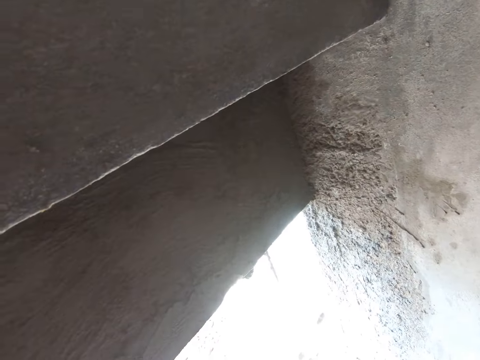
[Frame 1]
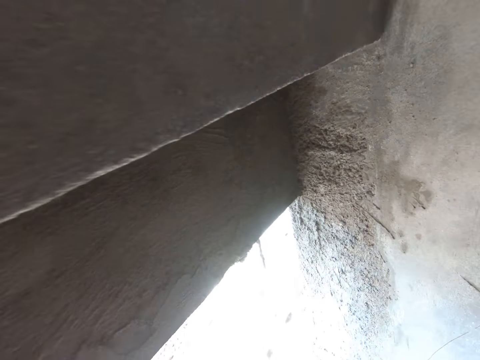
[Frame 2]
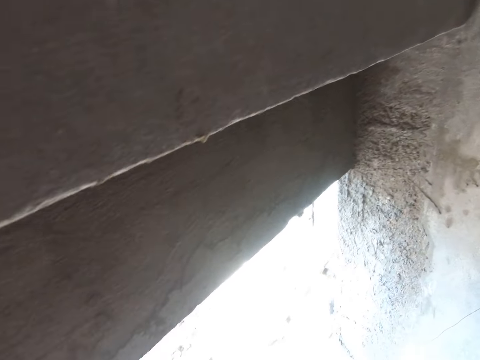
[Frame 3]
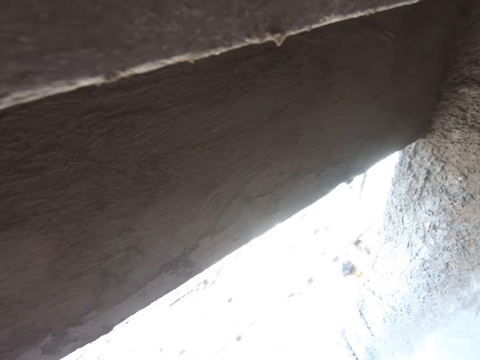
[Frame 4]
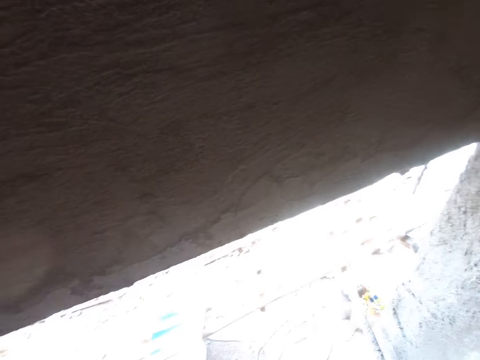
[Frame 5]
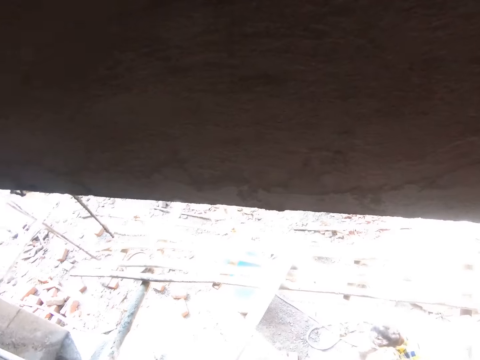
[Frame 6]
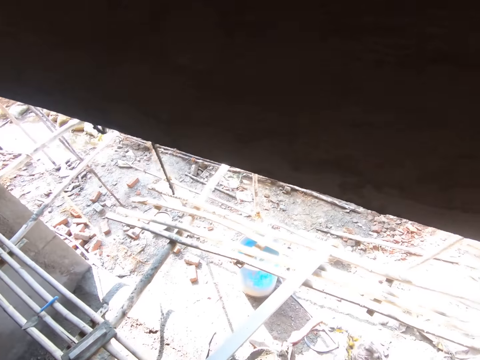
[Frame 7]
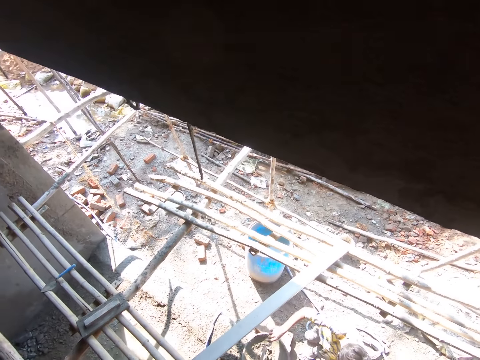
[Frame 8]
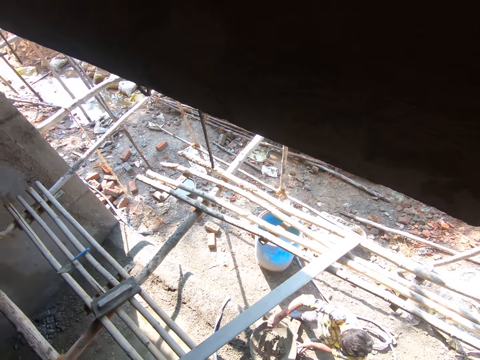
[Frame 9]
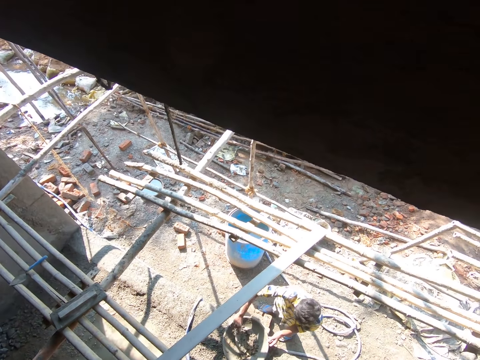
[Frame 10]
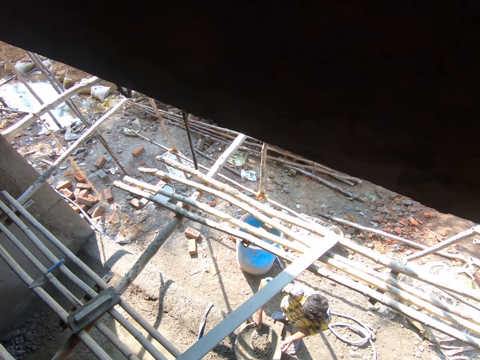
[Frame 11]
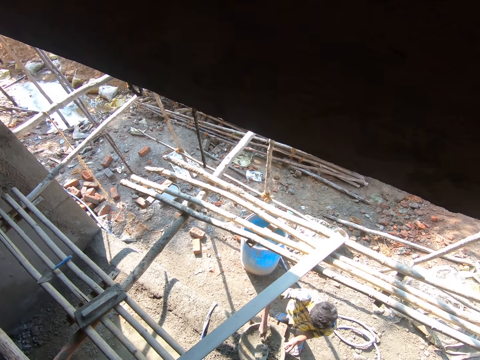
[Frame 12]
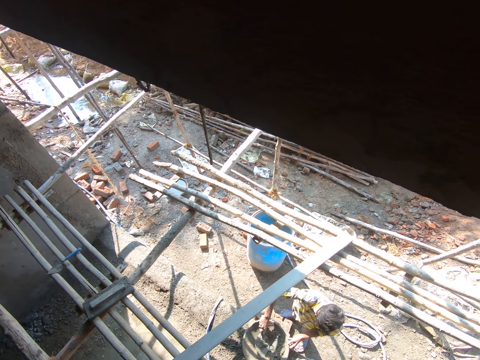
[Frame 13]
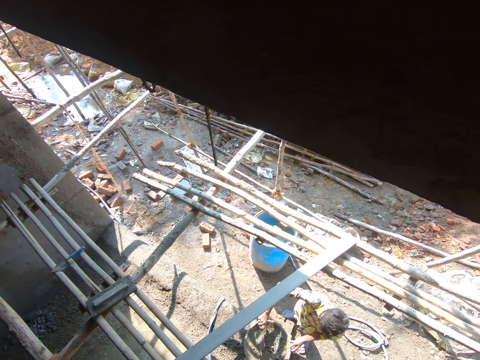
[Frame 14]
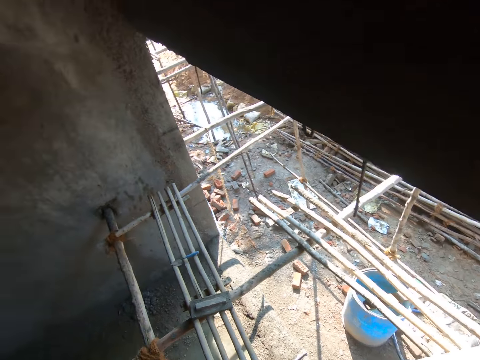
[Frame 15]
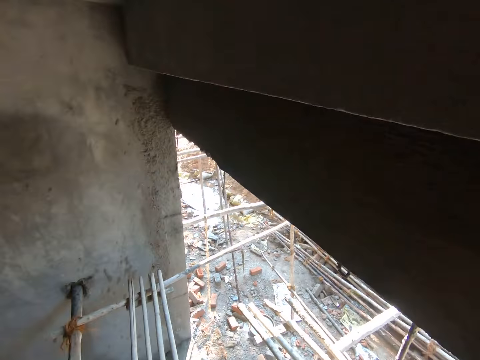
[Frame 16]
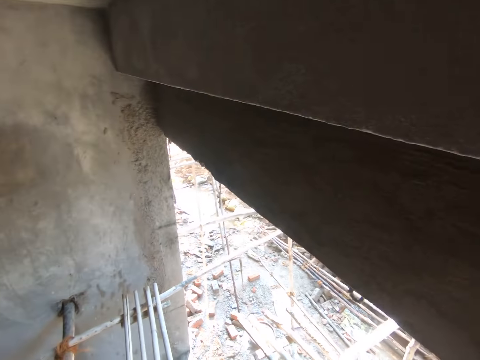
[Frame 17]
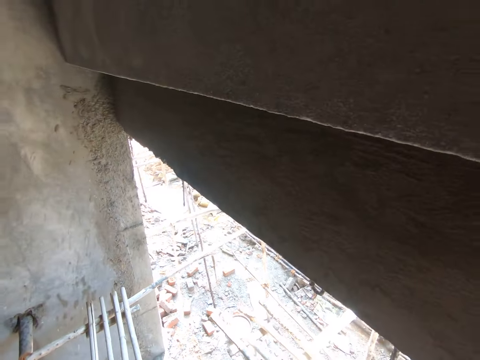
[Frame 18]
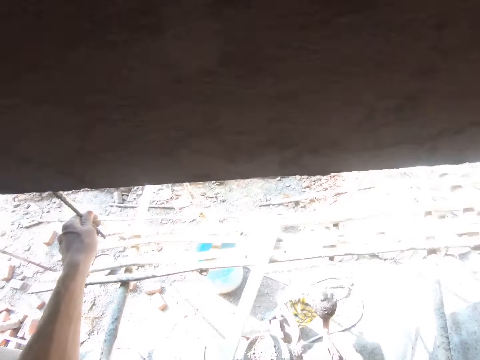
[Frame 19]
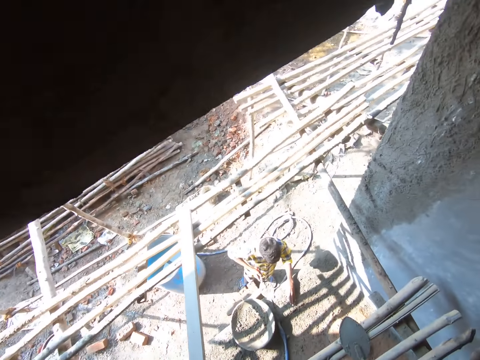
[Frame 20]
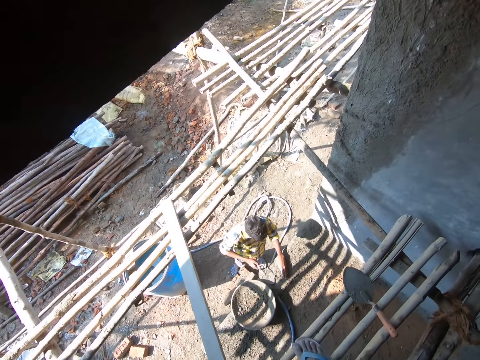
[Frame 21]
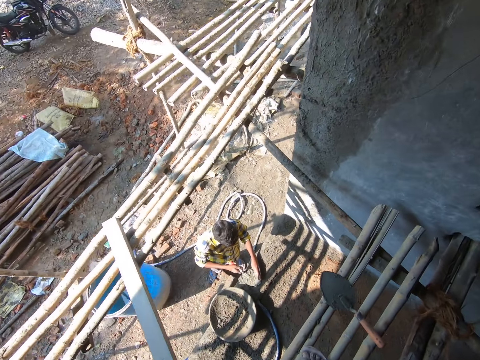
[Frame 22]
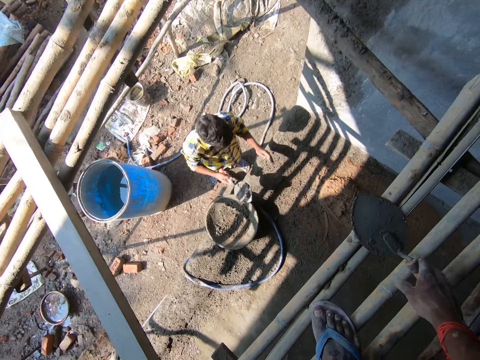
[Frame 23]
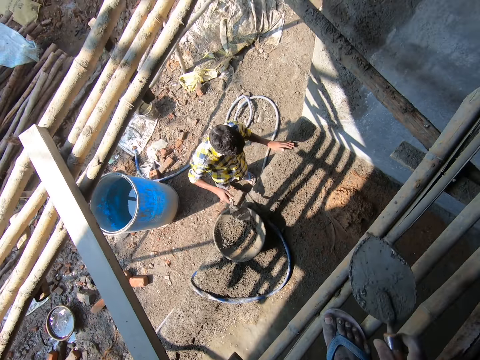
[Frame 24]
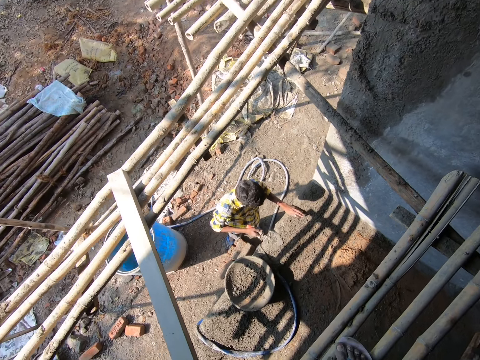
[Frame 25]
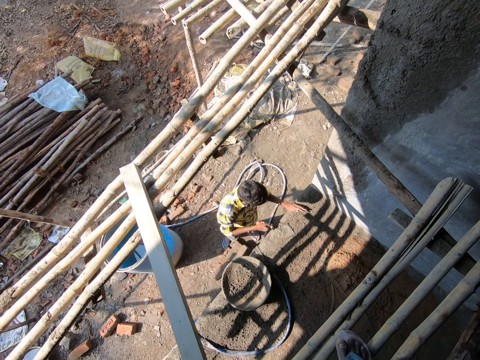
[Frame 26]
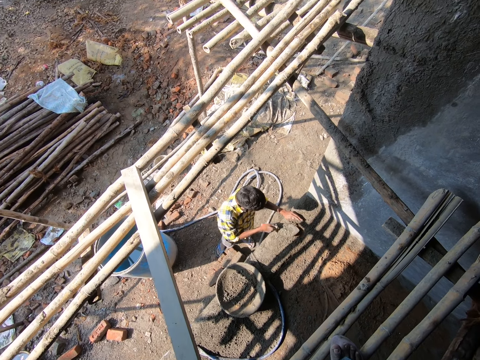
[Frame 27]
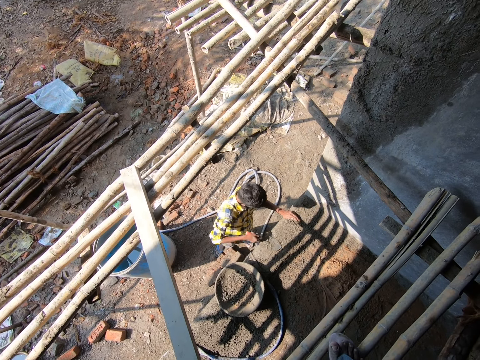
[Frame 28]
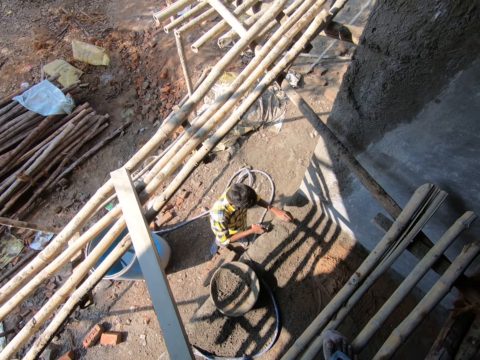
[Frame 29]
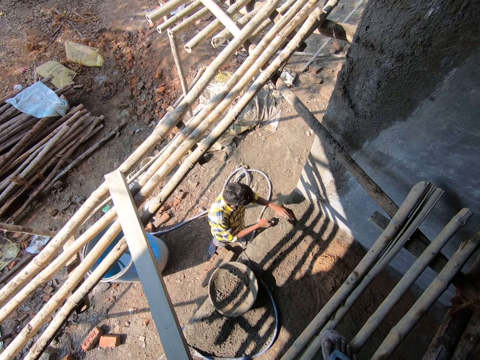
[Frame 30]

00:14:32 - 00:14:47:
The camera wearer stops. They move around the building. They walk back. They look at a man. The man mixes mortar or concrete with a trowel. The camera wearer looks around. They move around the building. The man collects the mortar from the ground with the trowel and mixes the concrete. The camera wearer picks up a trowel. The man puts the mortar into a metallic basin. The camera wearer talks. The man collects the mortar from the ground with the trowel.

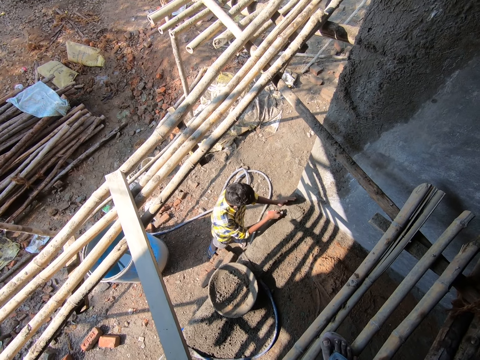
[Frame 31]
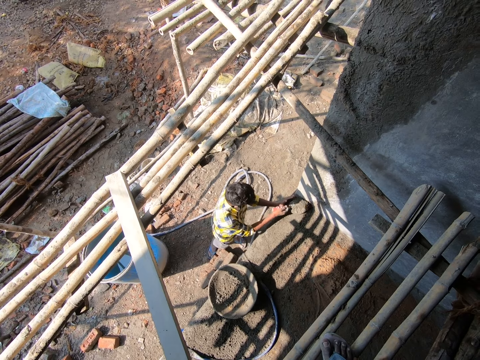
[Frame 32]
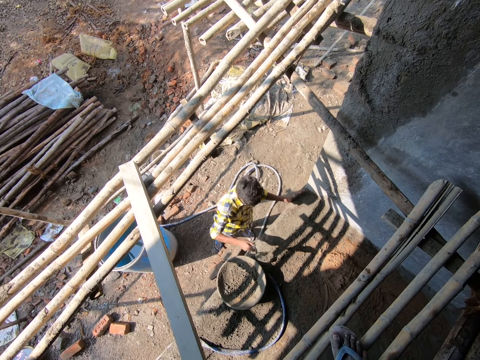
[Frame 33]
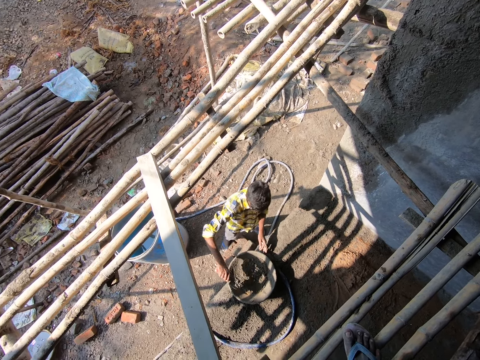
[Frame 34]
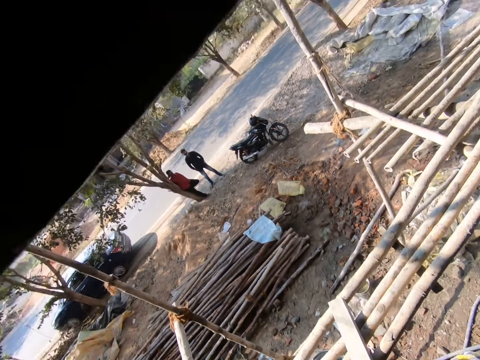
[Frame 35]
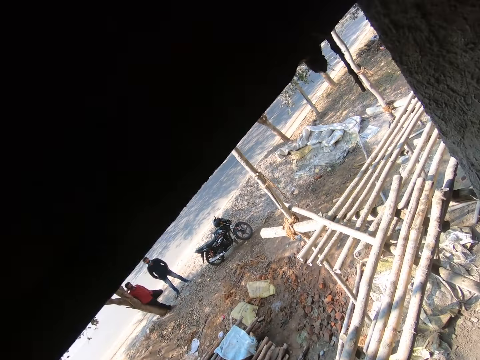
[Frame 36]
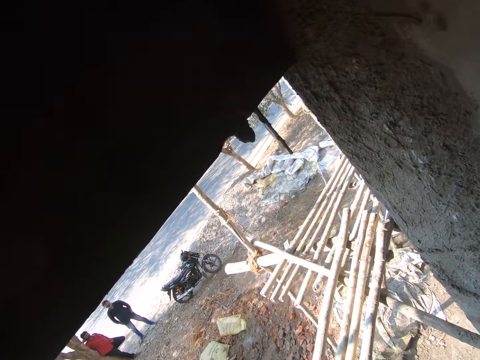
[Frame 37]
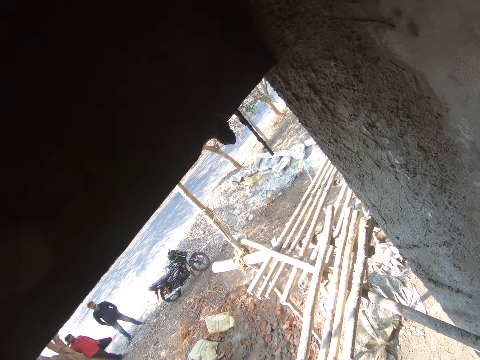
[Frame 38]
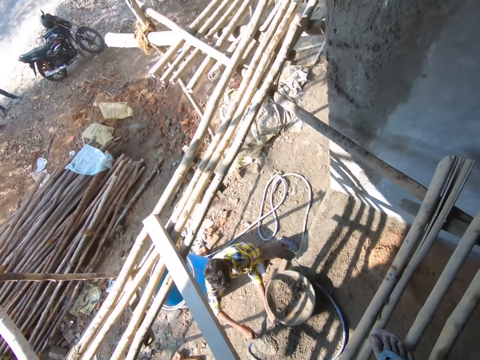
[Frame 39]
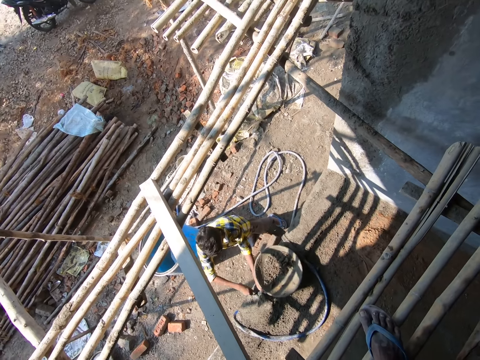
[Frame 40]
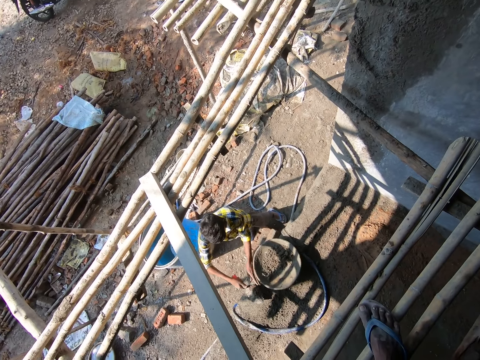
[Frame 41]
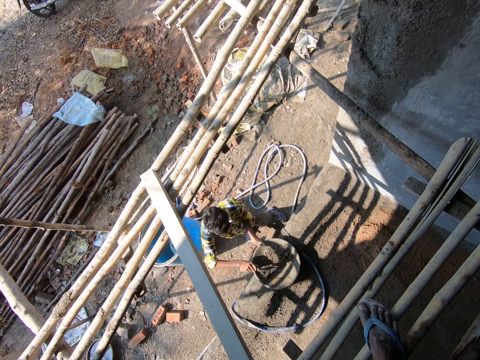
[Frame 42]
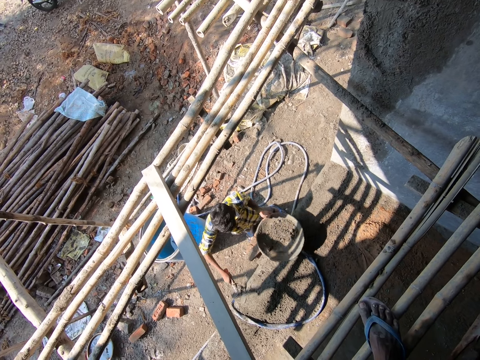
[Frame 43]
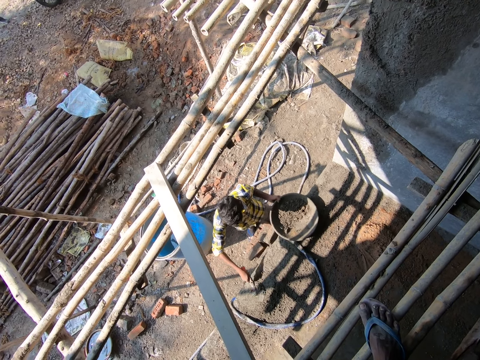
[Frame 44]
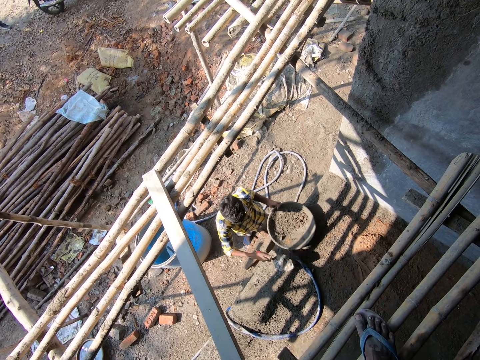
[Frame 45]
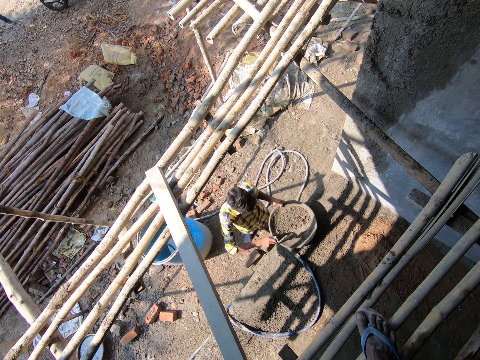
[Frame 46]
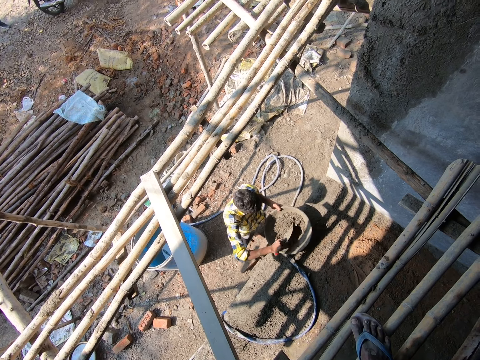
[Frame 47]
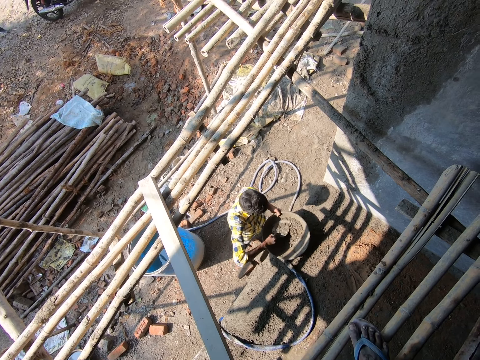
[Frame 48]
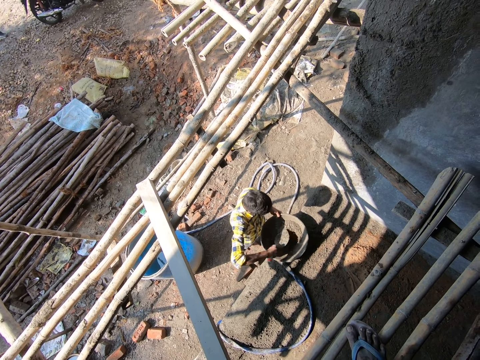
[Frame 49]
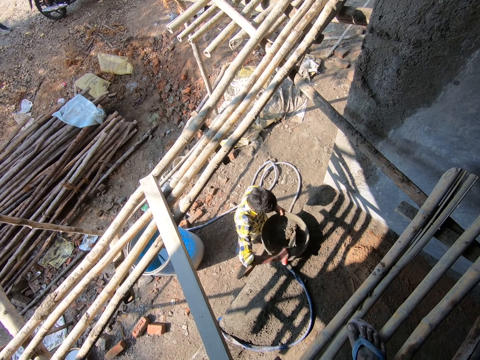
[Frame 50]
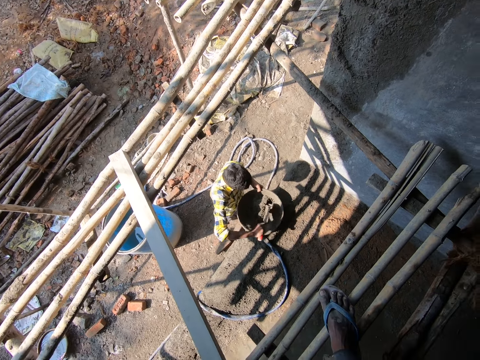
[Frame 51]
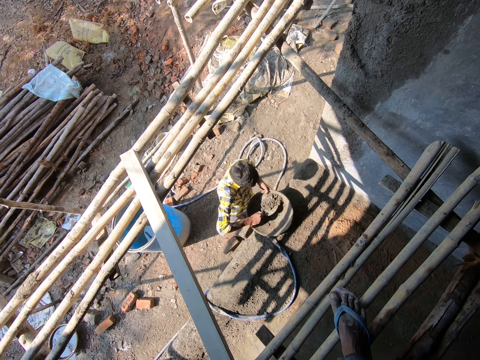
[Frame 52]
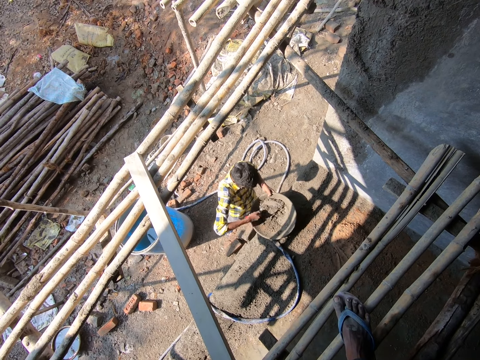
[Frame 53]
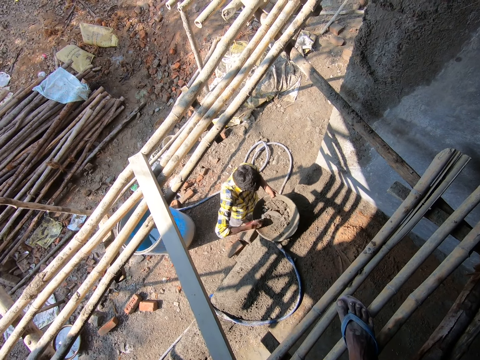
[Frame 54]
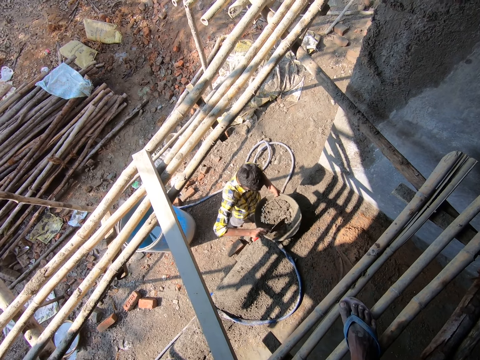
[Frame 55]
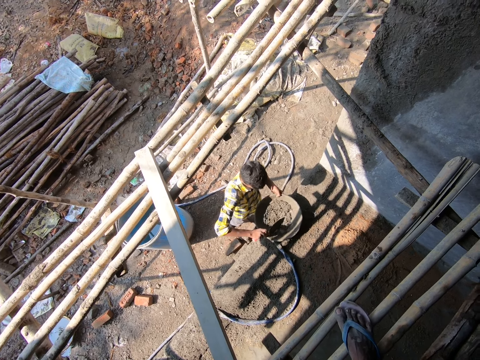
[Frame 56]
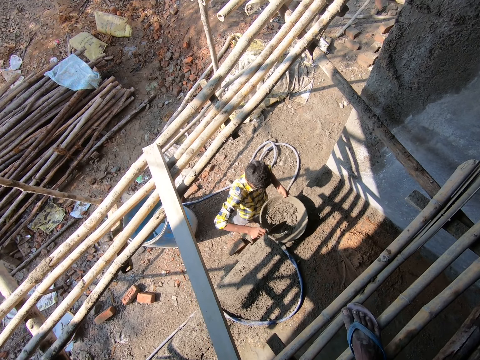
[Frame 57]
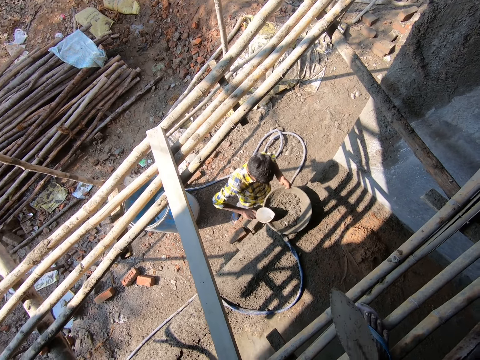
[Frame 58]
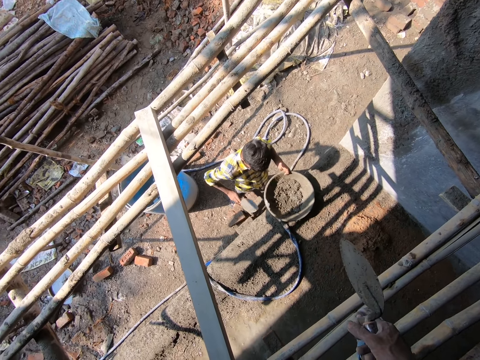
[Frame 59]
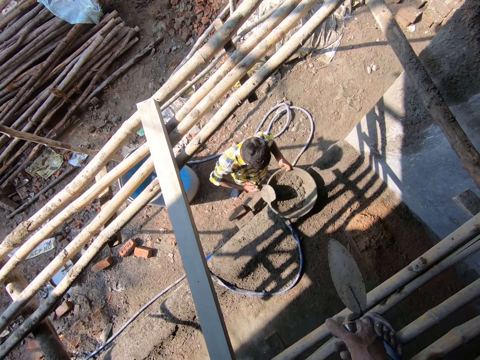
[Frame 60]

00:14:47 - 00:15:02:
A man puts mortar into a metallic basin and holds the metallic basin. The camera wearer looks around. They move around the building. They look at the man. The man collects the mortar from the ground with a trowel, puts the mortar into the metallic basin, and pulls the metallic basin. The man collects the mortar from the ground with the trowel. The camera wearer talks. The man puts the mortar into the metallic basin and mixes the mortar. The man hits the trowel against the basin, wipes the trowel against the basin, and turns the trowel.
